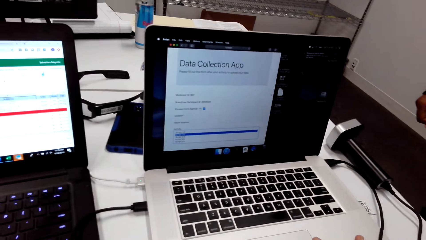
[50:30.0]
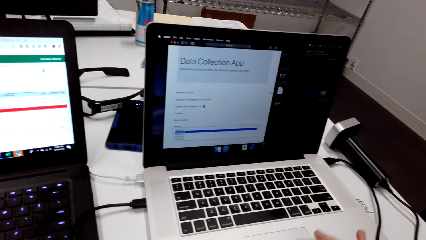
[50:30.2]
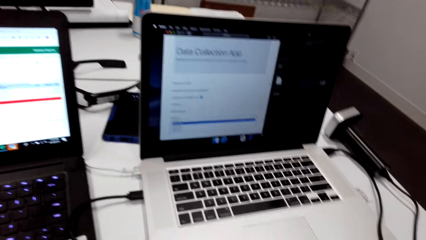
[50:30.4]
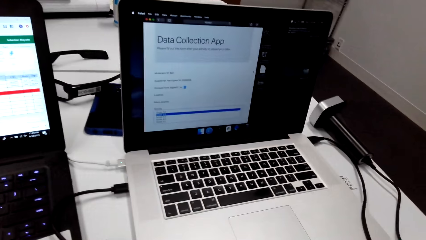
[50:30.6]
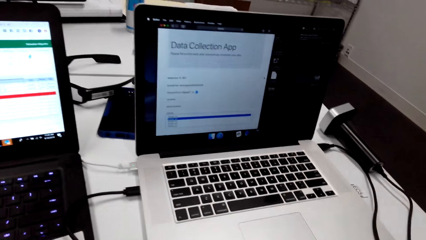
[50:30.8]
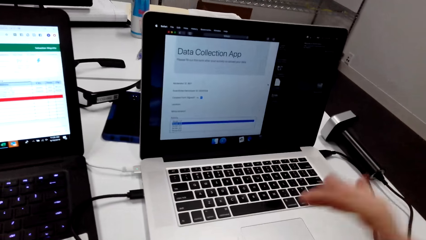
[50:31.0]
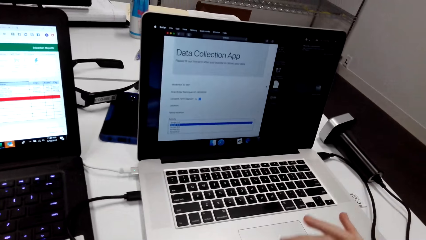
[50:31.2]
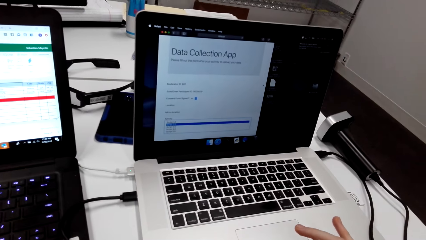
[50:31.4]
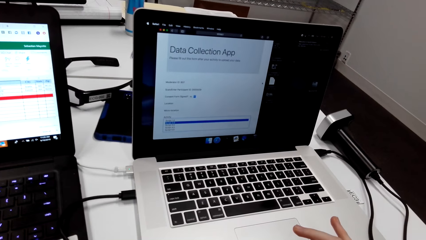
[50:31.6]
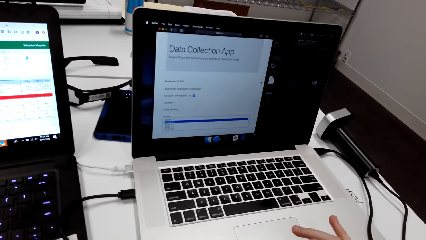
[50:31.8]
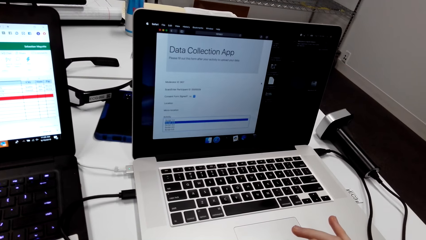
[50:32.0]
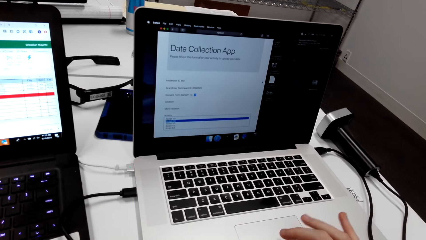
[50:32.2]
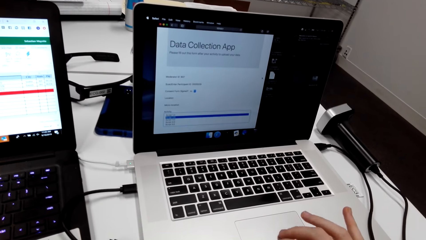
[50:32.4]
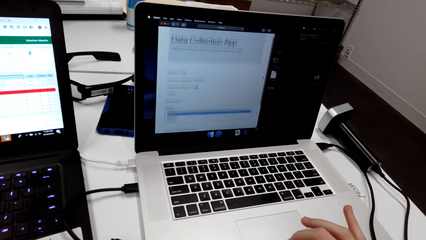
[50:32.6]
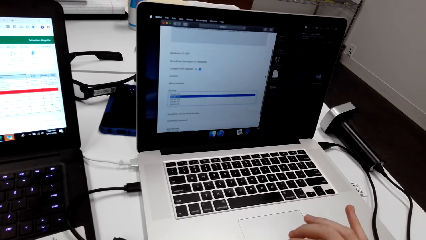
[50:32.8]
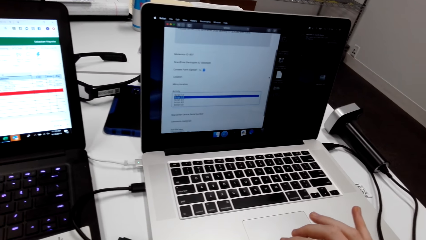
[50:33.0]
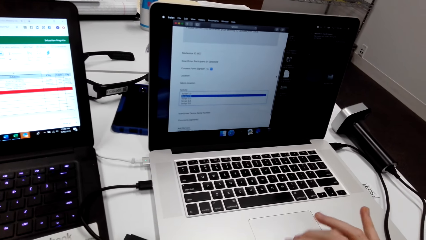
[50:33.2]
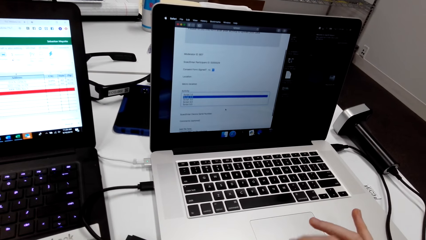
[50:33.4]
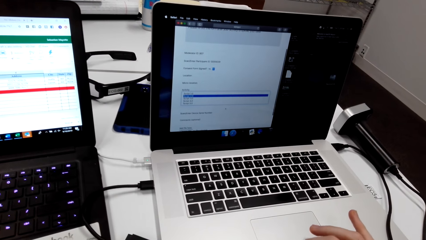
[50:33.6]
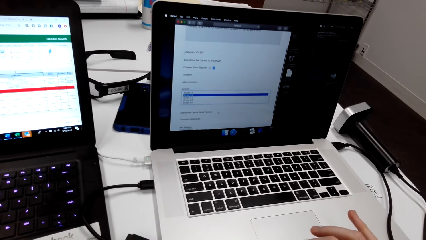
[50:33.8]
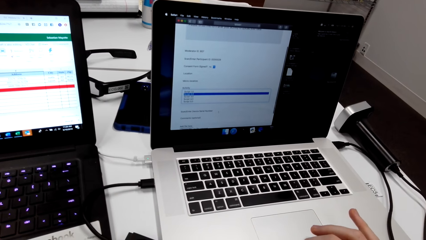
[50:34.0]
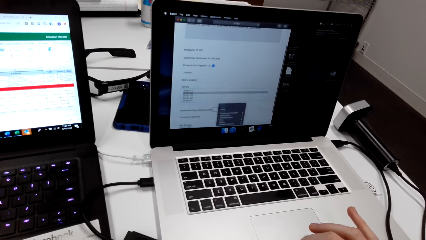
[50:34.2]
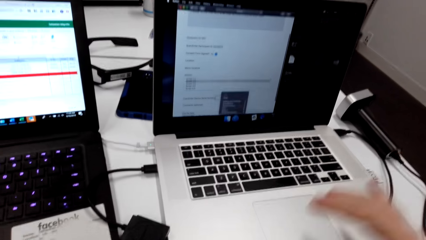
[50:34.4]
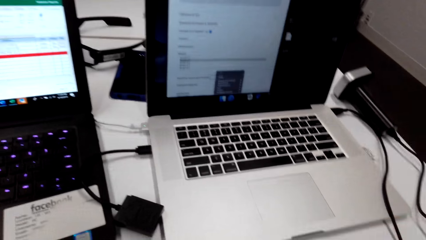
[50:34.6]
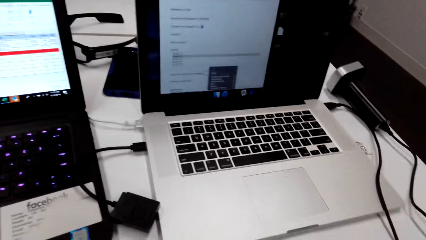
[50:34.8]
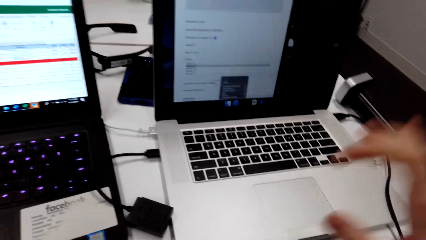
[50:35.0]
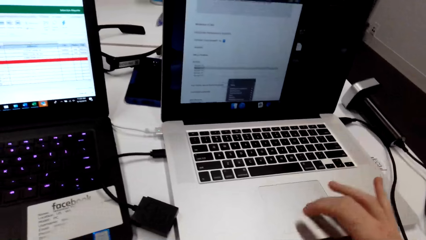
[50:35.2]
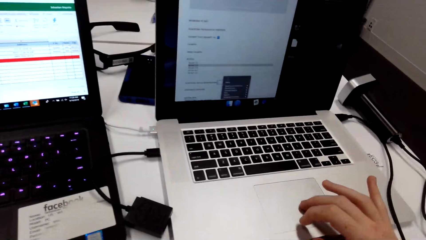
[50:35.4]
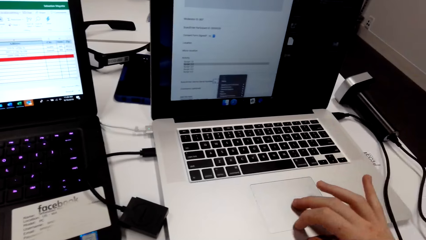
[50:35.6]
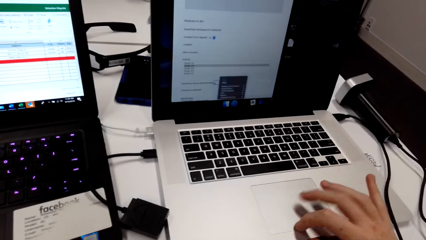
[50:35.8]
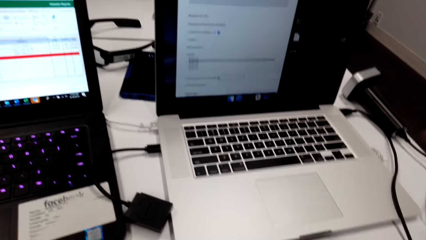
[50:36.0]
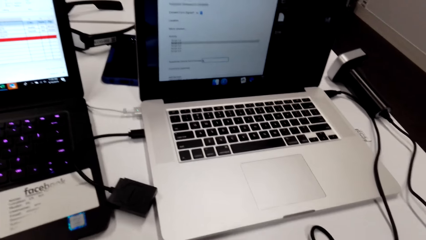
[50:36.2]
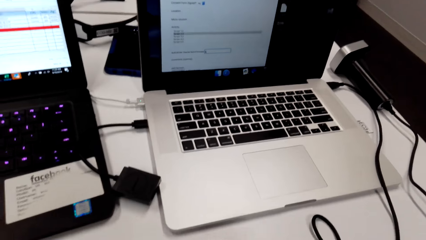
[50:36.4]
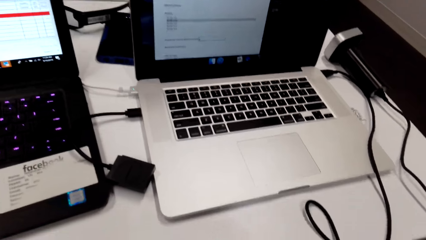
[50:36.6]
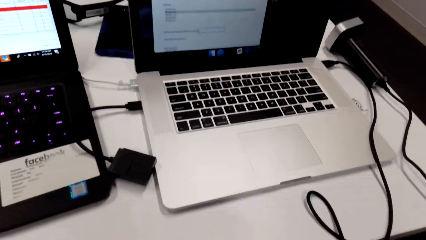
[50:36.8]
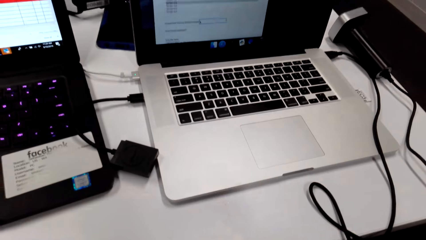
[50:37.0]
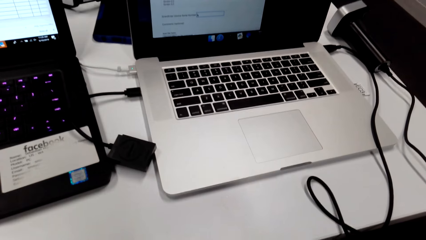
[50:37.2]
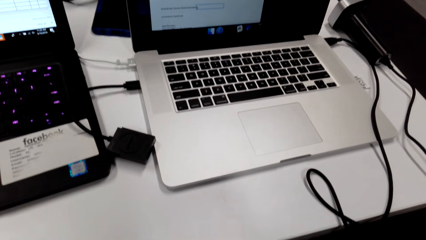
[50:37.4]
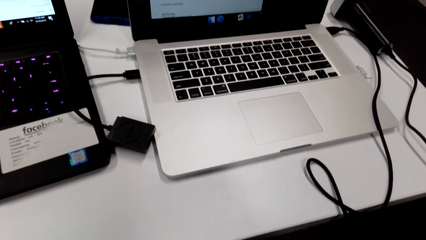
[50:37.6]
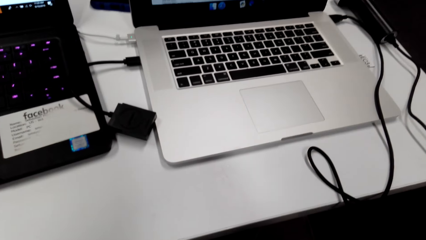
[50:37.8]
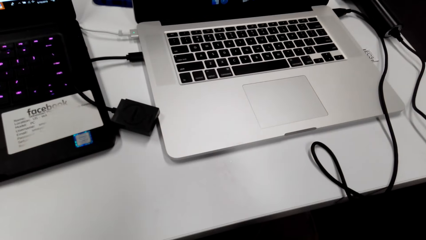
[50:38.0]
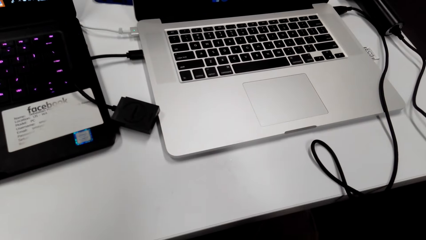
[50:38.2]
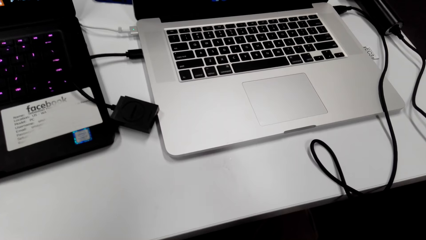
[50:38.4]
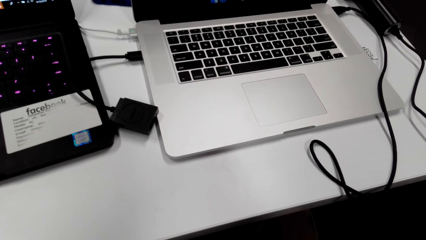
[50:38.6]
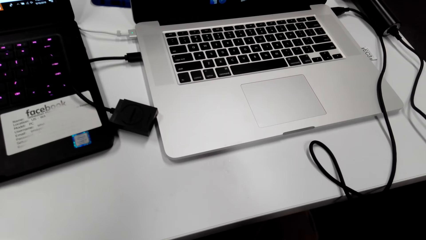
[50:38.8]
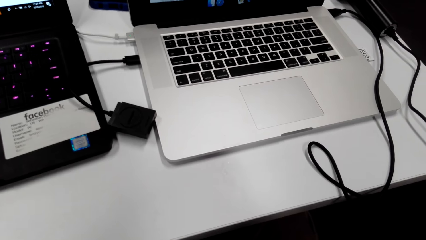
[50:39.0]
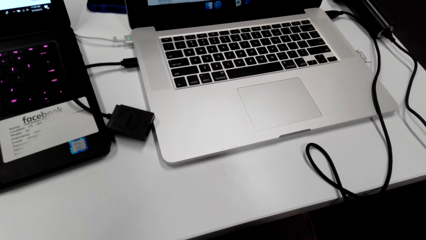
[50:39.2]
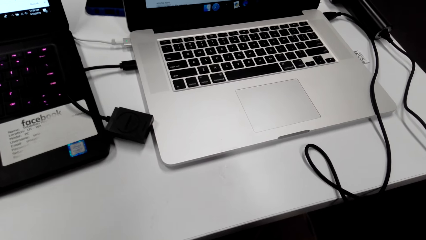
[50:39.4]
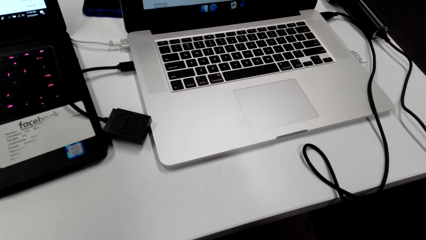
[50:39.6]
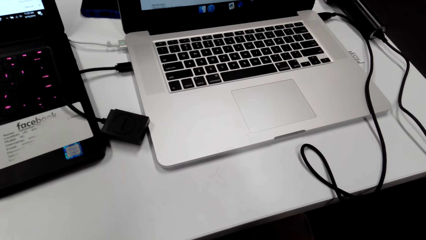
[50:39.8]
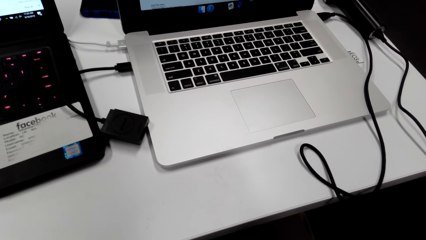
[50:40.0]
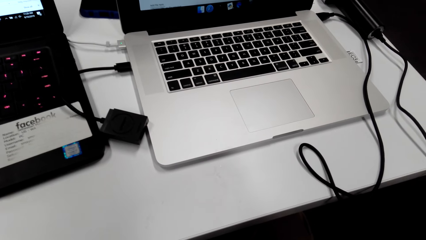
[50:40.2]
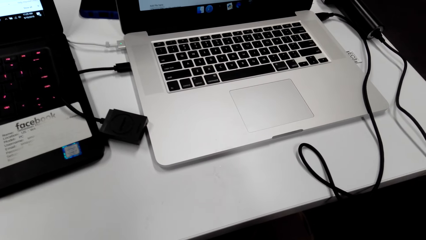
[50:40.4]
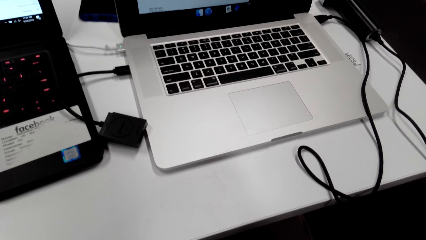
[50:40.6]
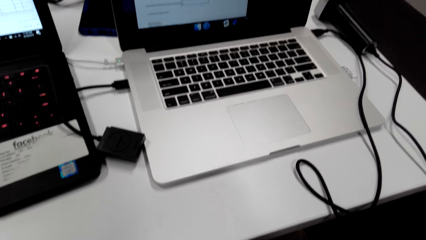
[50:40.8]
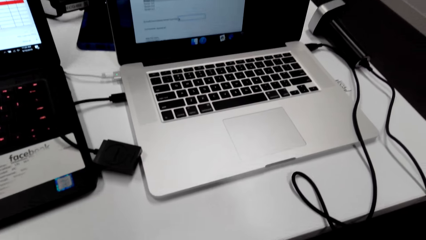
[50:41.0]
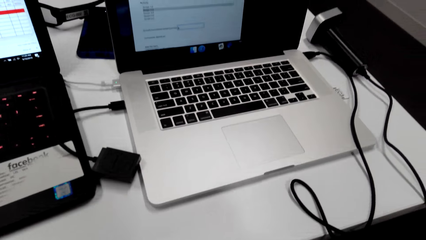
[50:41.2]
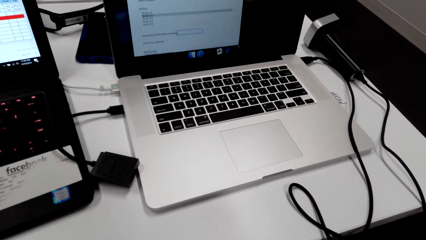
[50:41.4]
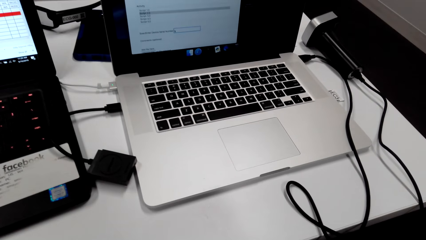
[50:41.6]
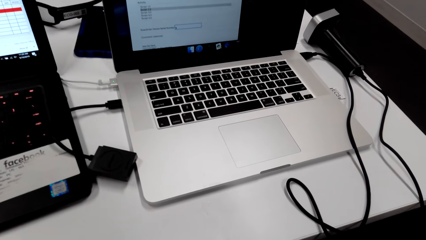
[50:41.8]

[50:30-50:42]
The camera wearer looks at the laptop.
